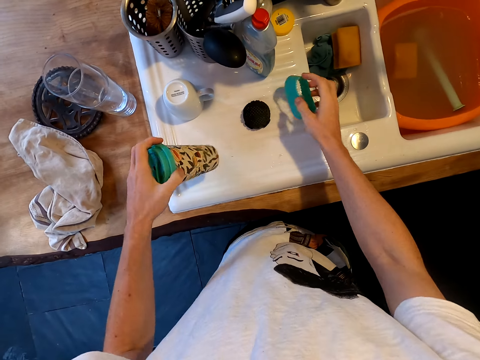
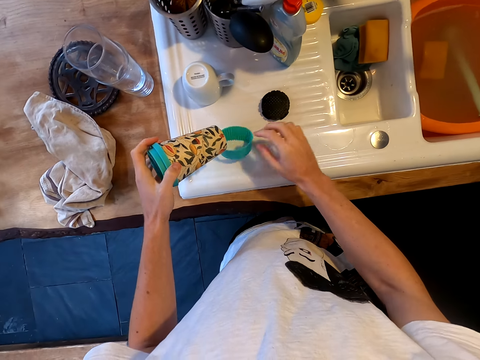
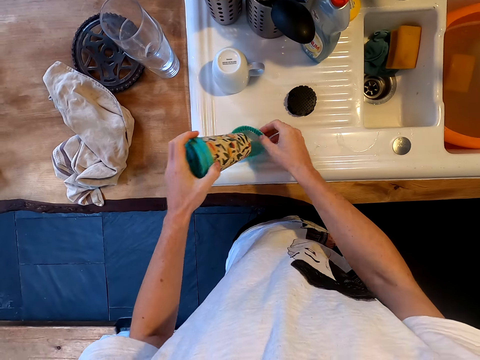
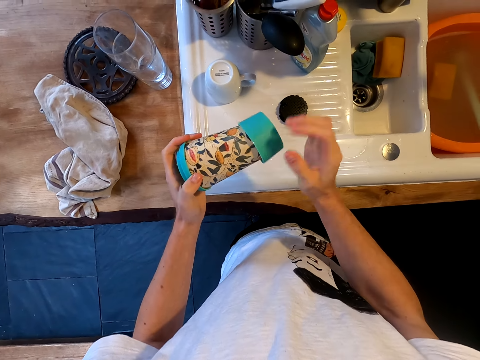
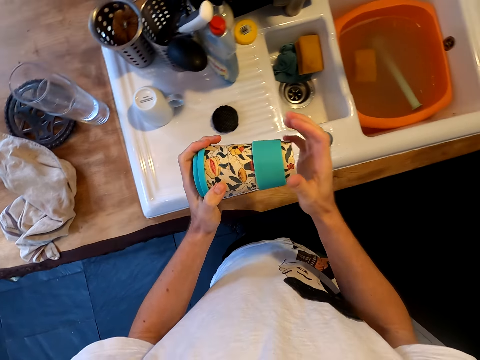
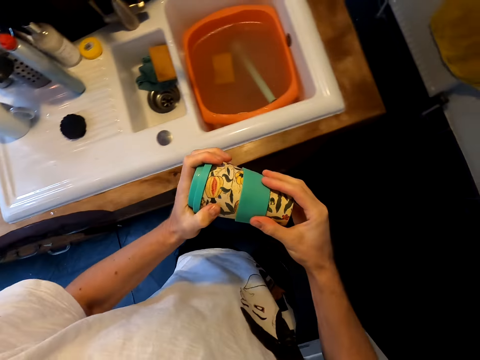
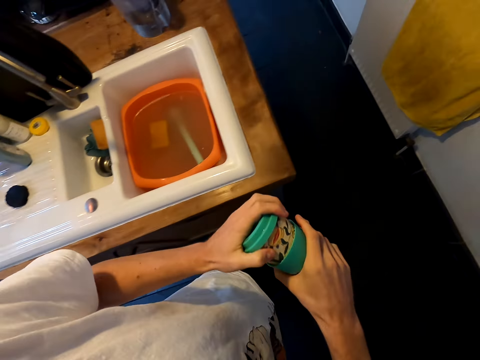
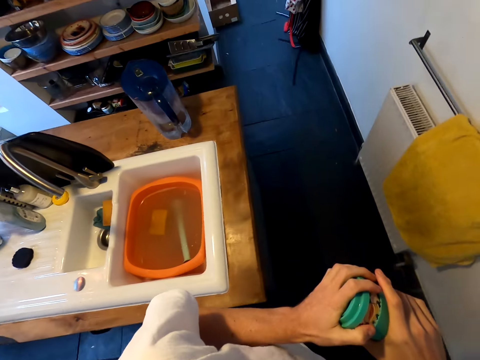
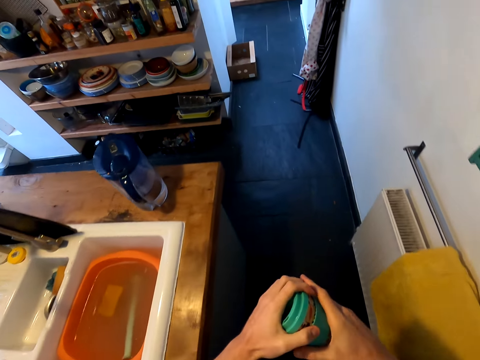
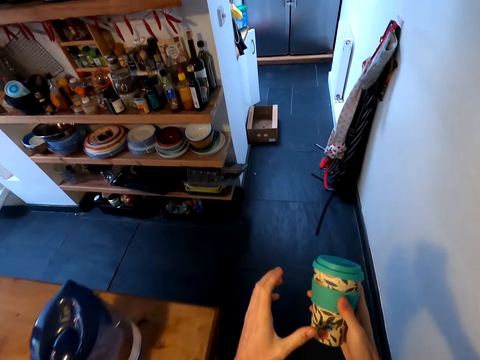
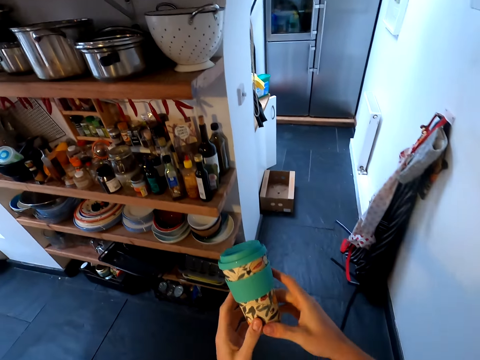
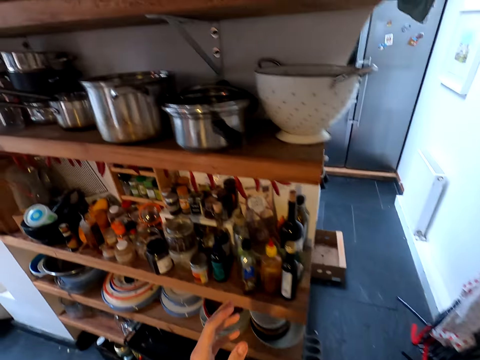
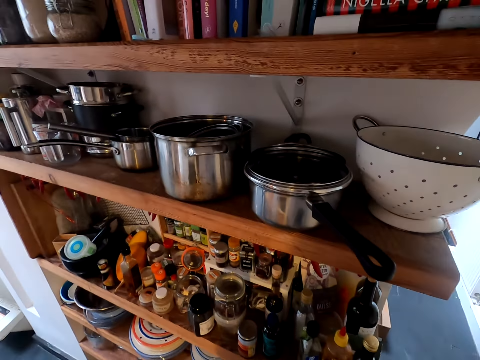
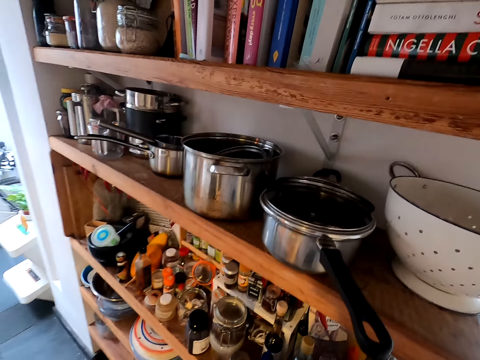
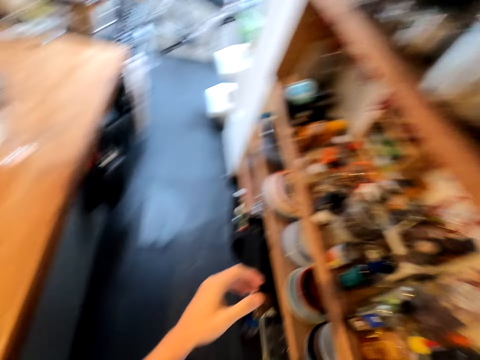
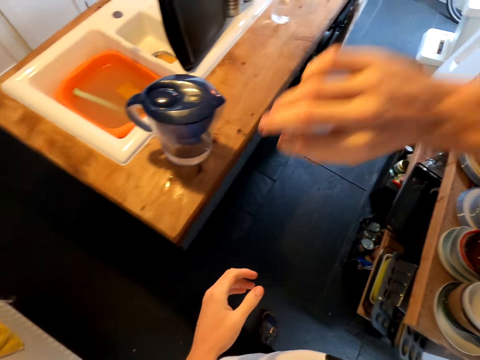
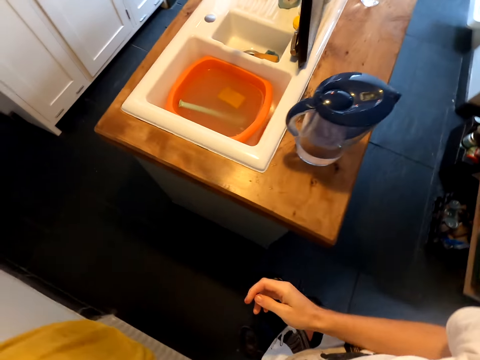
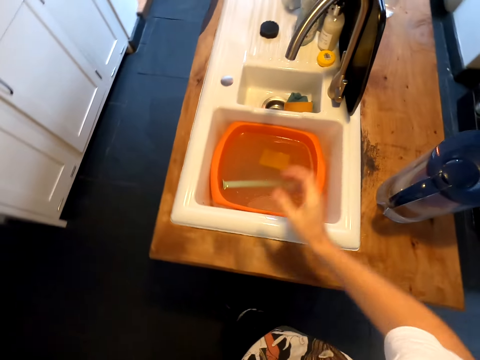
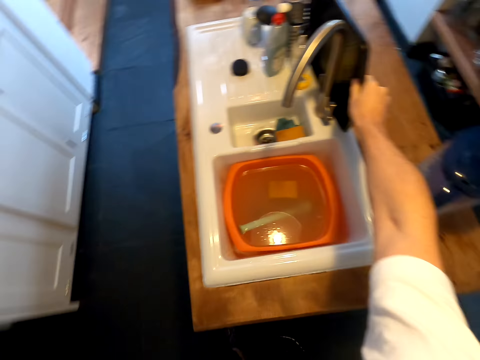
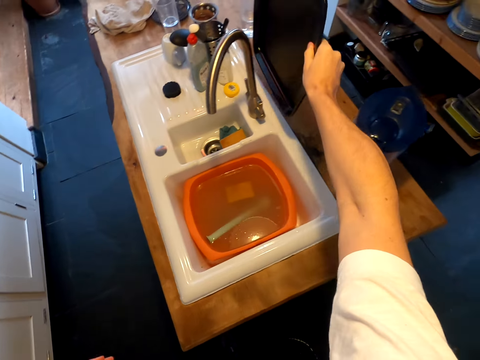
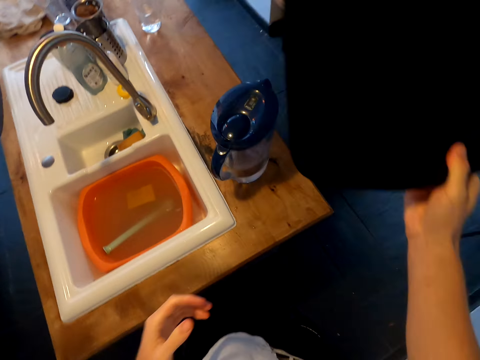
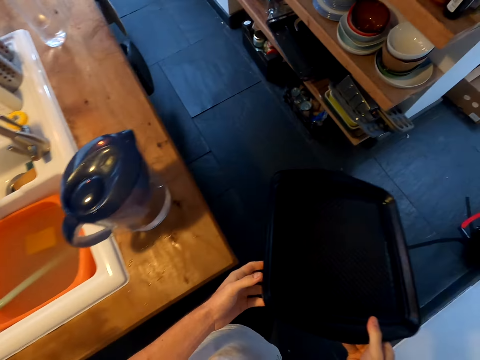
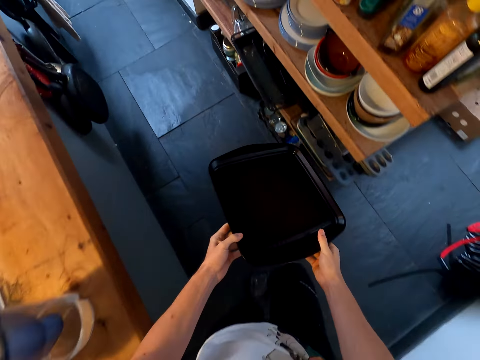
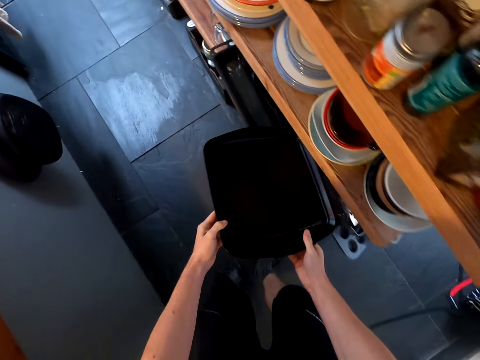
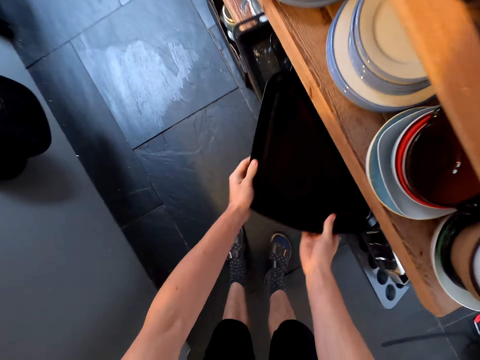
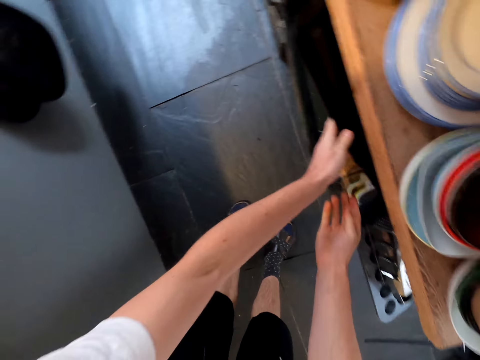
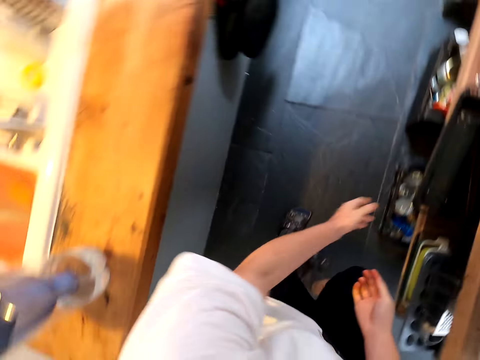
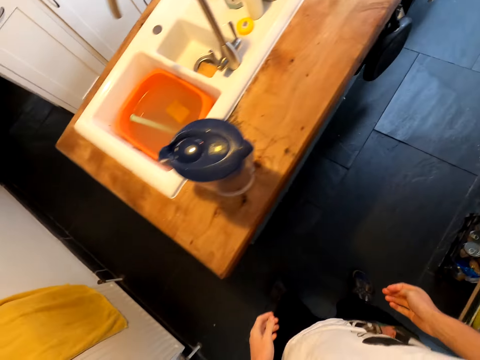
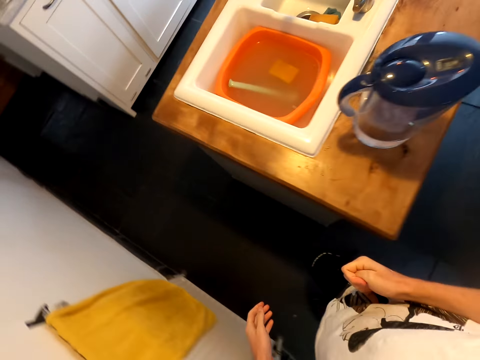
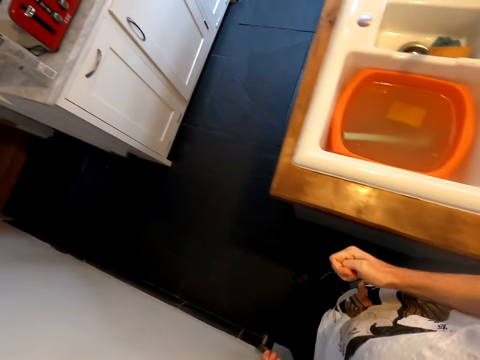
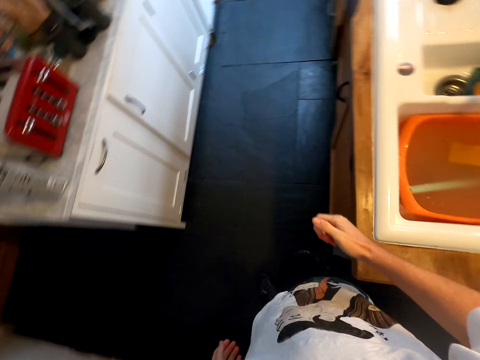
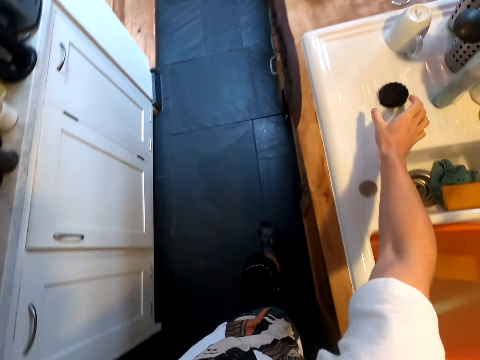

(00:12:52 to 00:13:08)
The camera wearer takes a rubber lid of the cup. The rubber lid slips off. The camera wearer puts the rubber lid on the cup. They fix parts of the mug. They take the cup. They walk in the kitchen. They put the cup on an upper cabinet. They turn around. They walk around. They pick up trays from the sink. They turn around. They put the tray in a cabinet shelf. They stand up. They walk around.

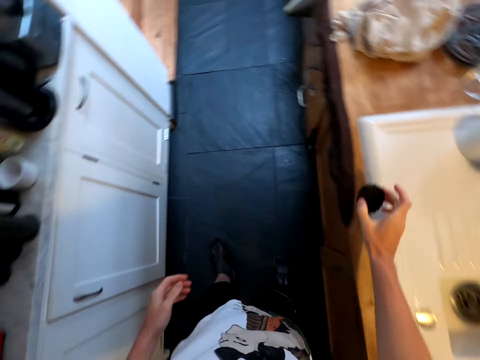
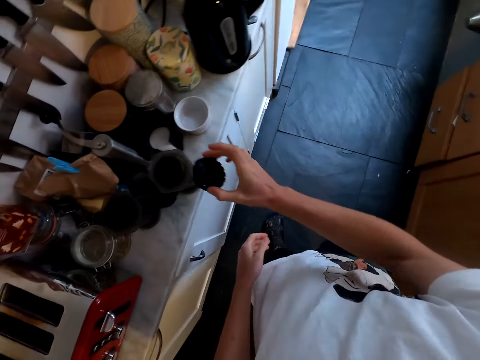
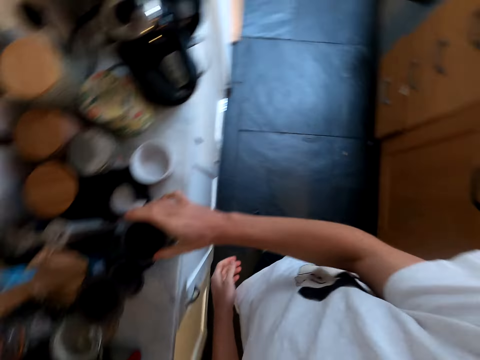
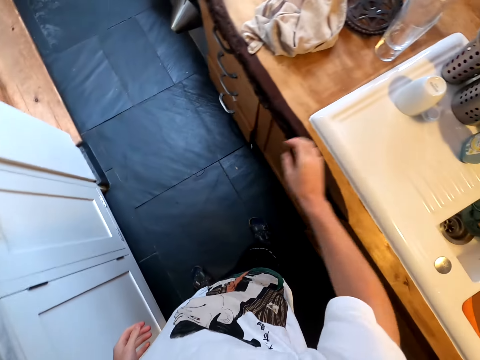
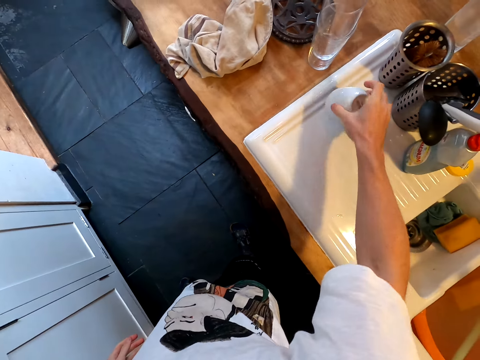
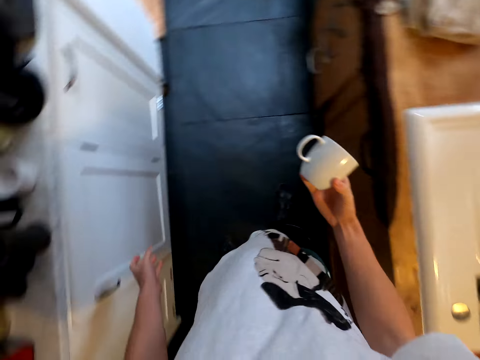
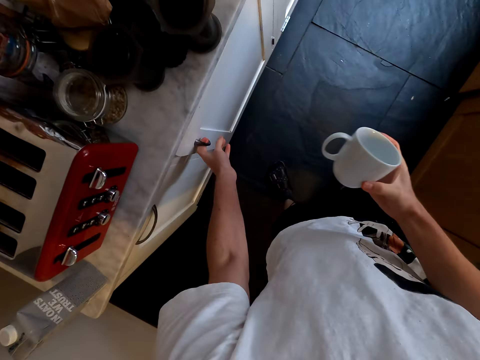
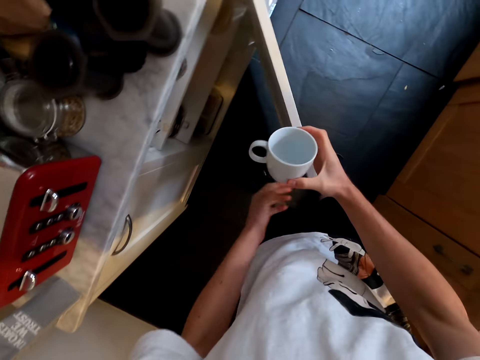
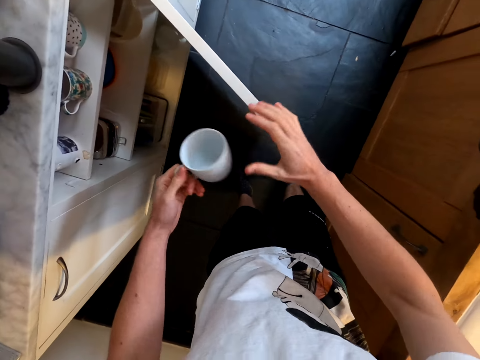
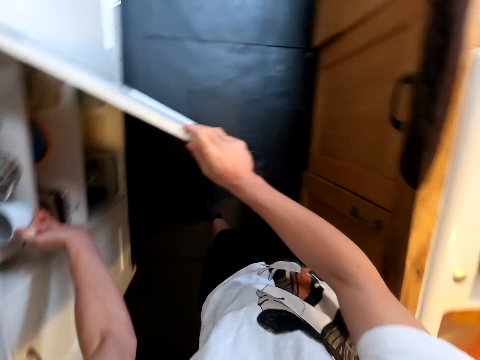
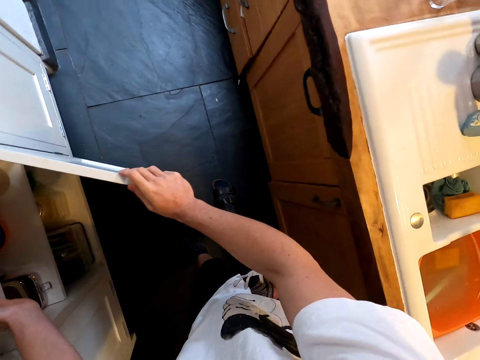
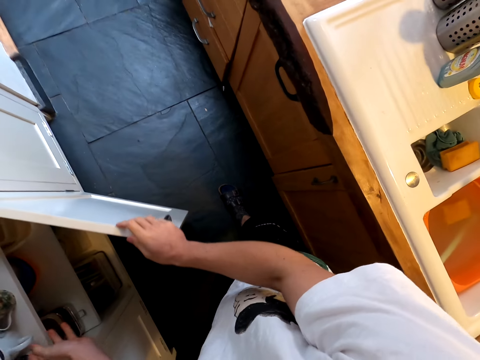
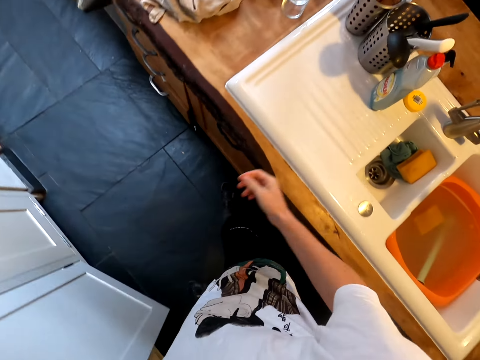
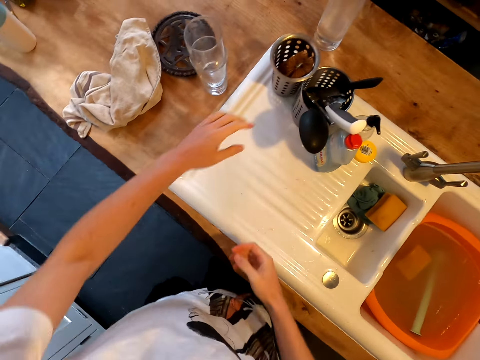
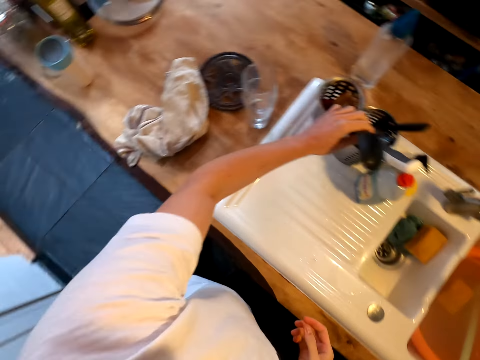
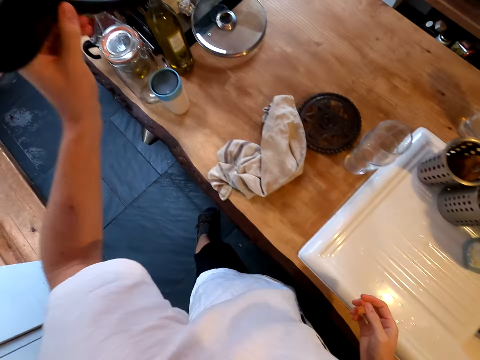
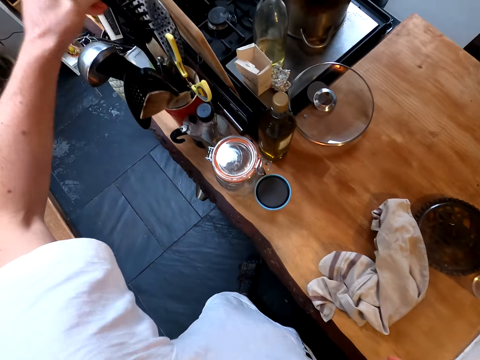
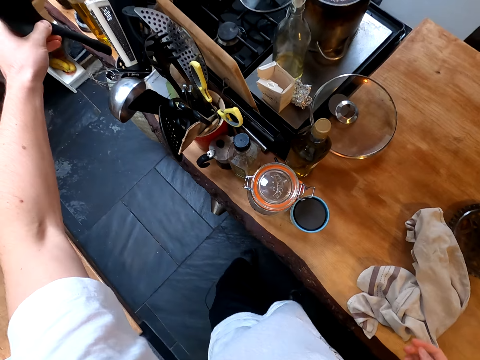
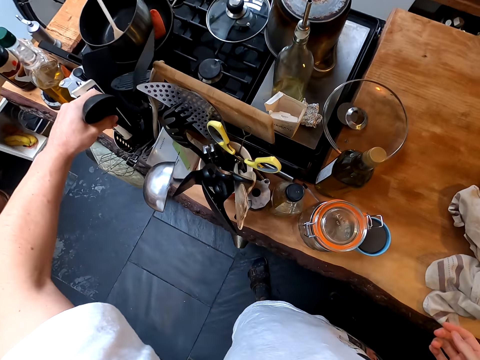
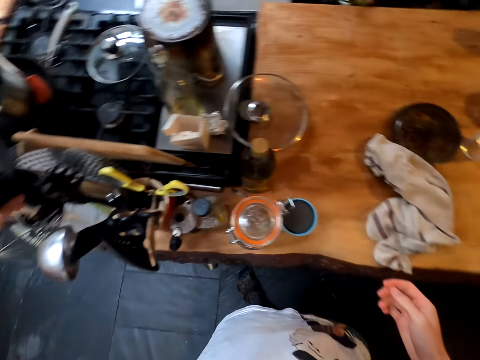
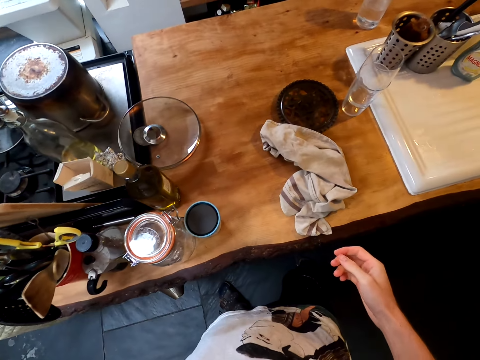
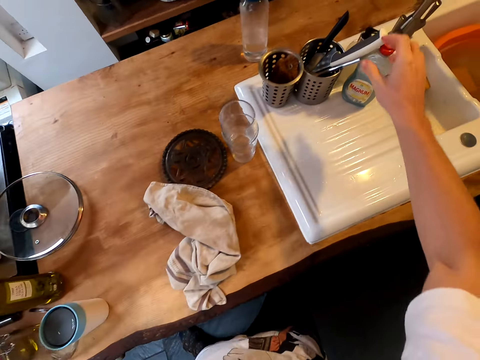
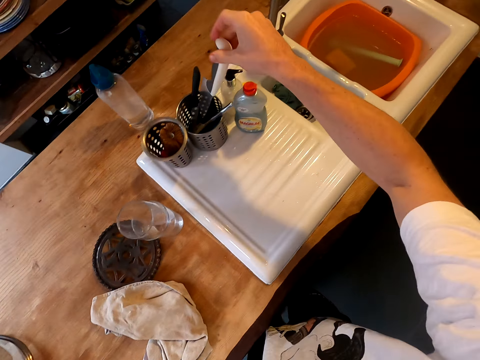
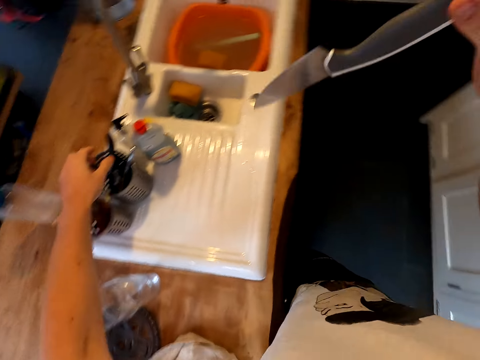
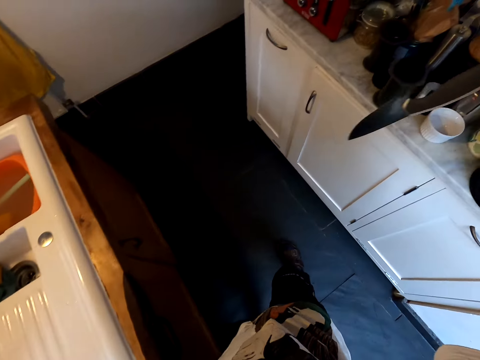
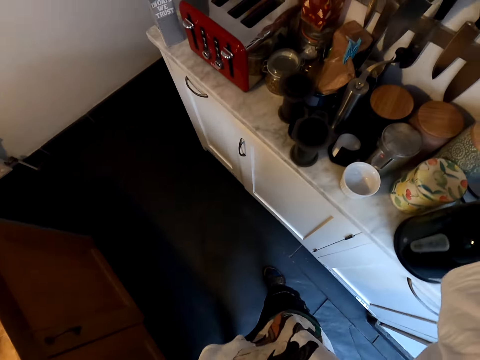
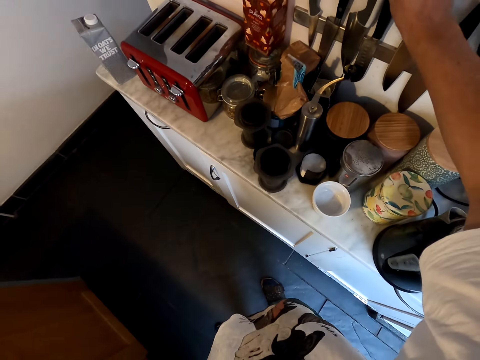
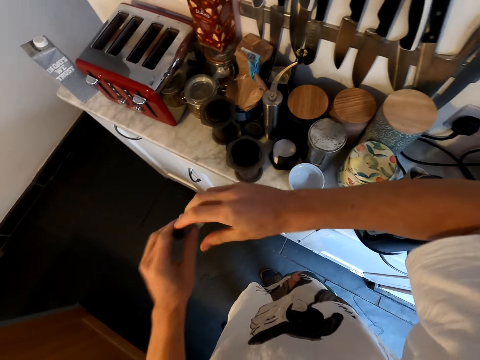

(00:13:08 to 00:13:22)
The camera wearer takes a mug lid on the kitchen slab. They cover the mug and put the mug lid on the other side of the kitchen slab. They pick up the mug or cup from the sink. They turn around. They open the cabinet. They hold the cup with the left hand. They put the cup in the cabinet. They close the cabinet. They take a serving spoon. They arrange the cutleries. They put the spoon in a holder. They put the spoon in another holder. They take another cutlery. They turn around. They put the cutlery on a wall hook.
